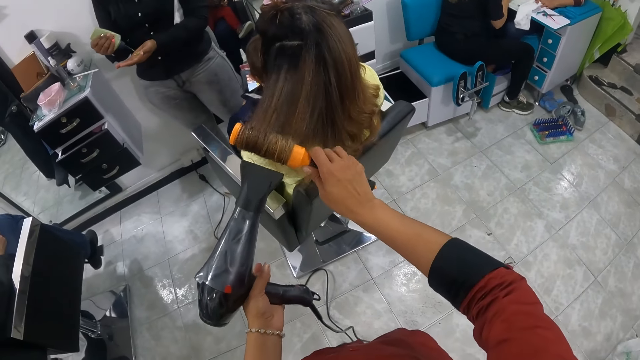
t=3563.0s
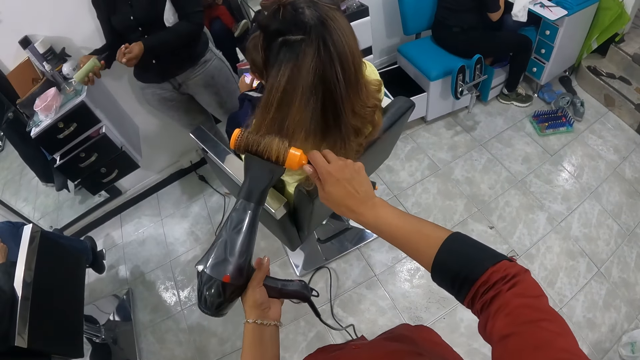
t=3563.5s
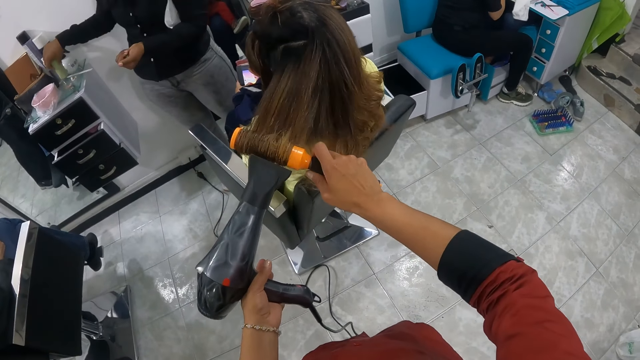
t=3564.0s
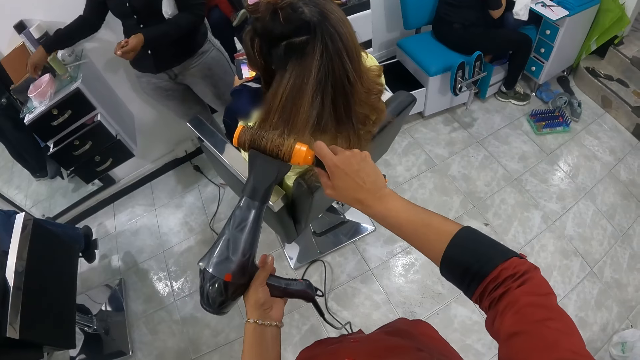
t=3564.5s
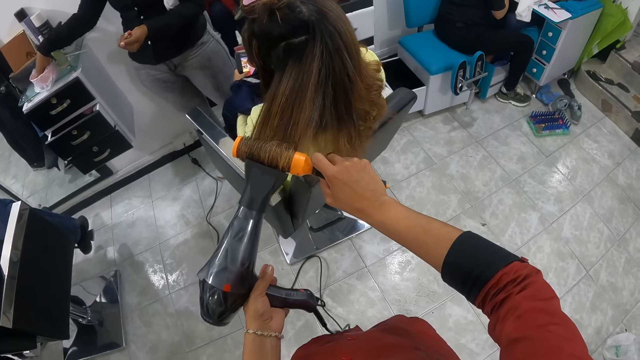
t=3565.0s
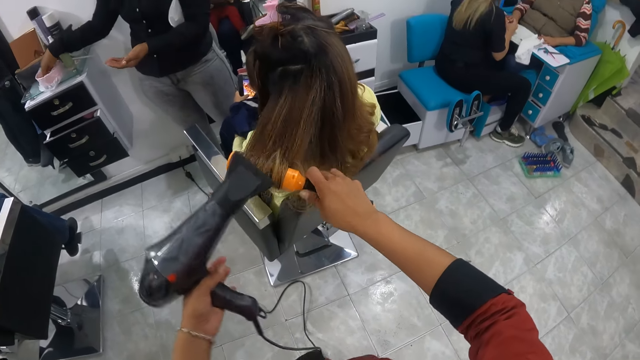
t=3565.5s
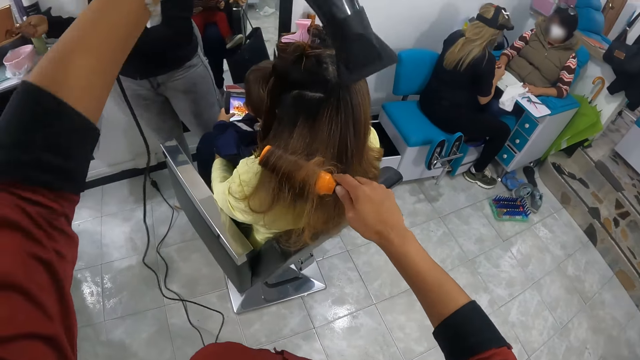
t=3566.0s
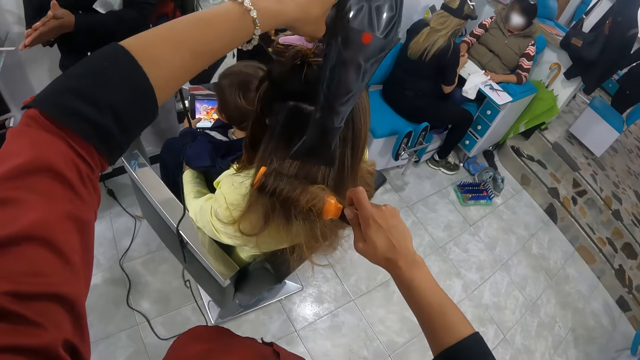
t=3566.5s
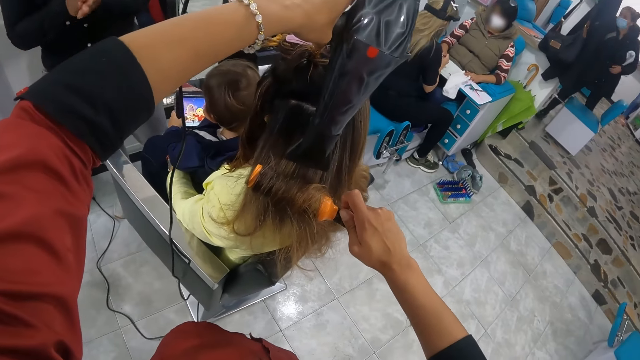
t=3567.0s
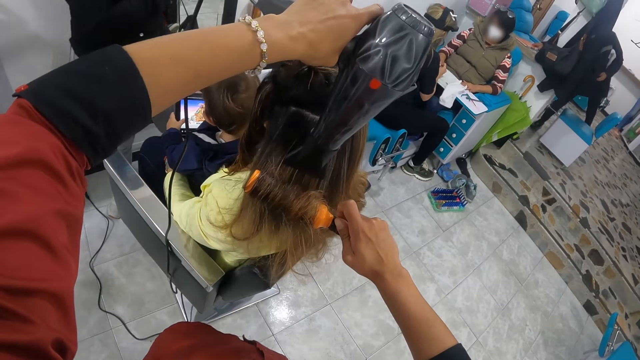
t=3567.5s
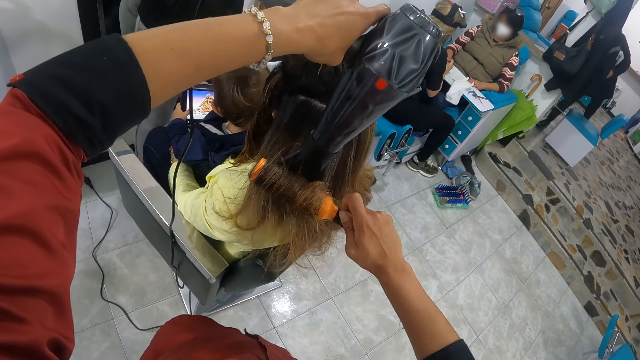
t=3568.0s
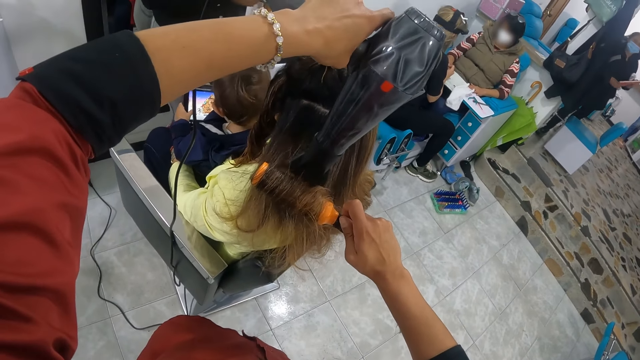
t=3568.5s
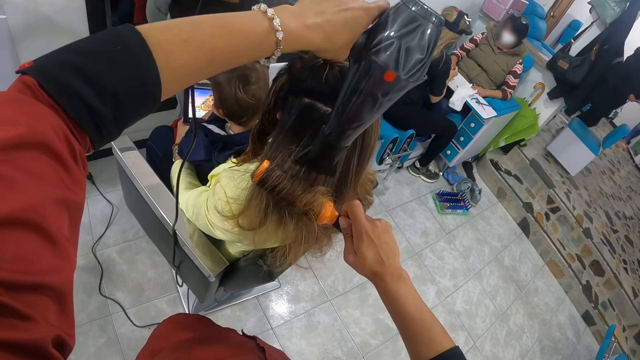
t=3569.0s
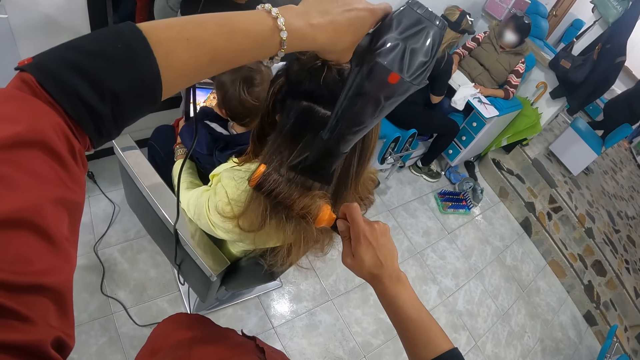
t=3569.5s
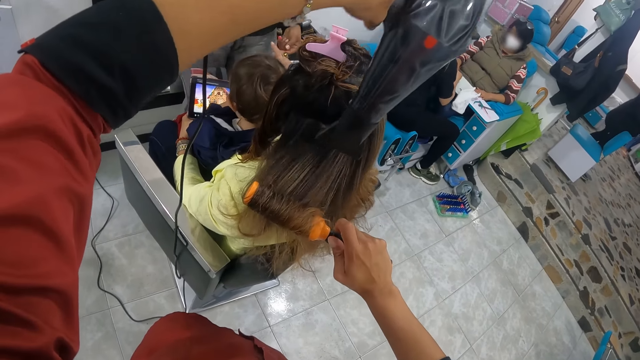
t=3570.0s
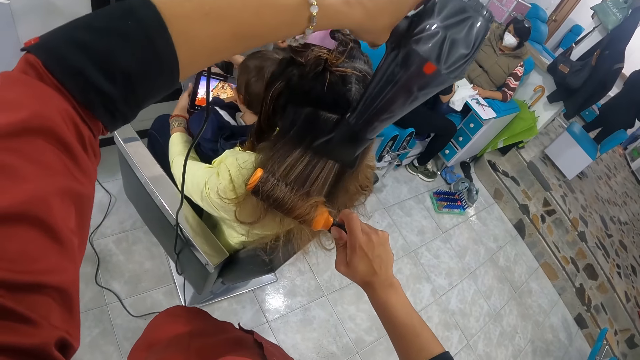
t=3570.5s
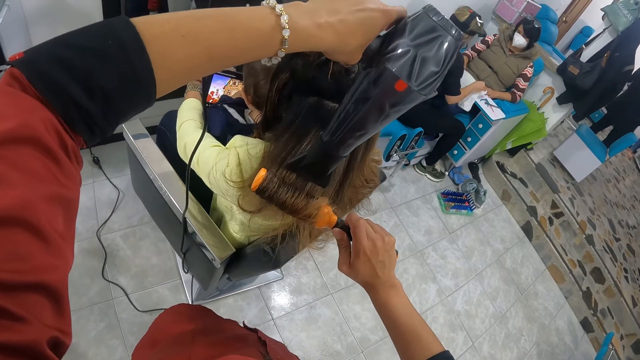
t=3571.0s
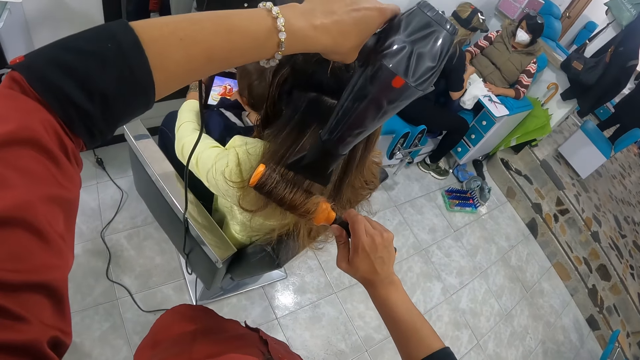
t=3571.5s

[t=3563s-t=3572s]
A lady sprays the hand with liquid. She places the spray on the table. She touches a solution in a bowl. She rubs the hands.

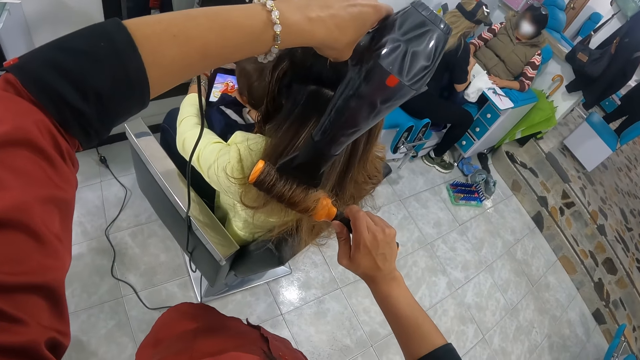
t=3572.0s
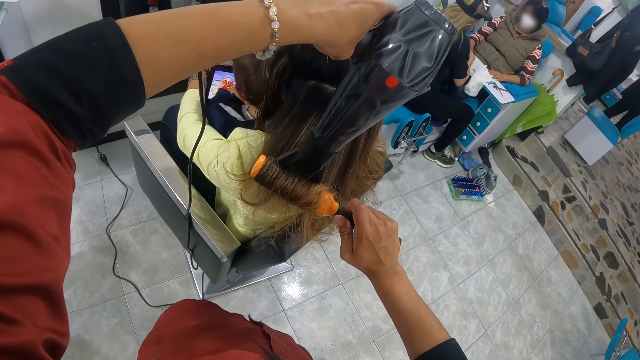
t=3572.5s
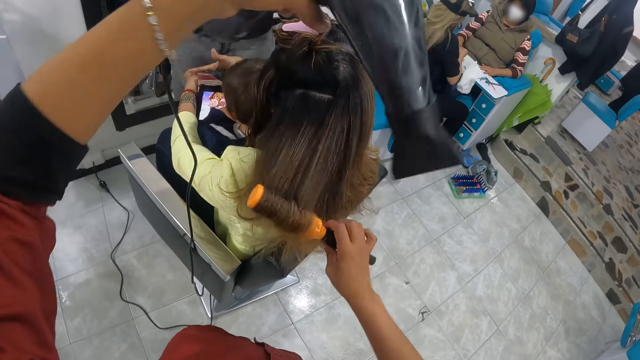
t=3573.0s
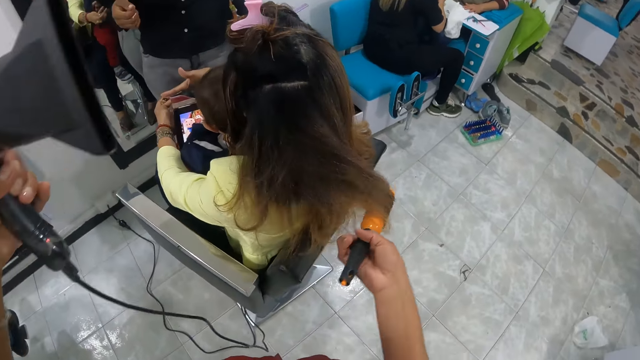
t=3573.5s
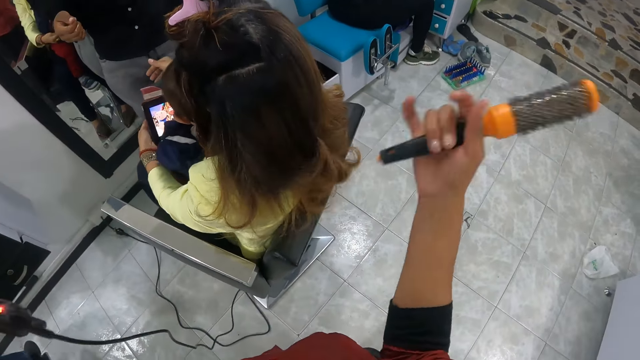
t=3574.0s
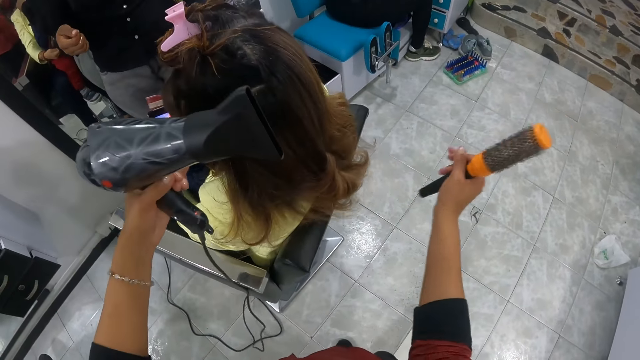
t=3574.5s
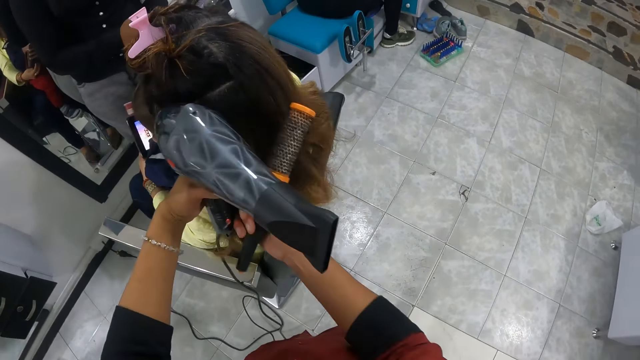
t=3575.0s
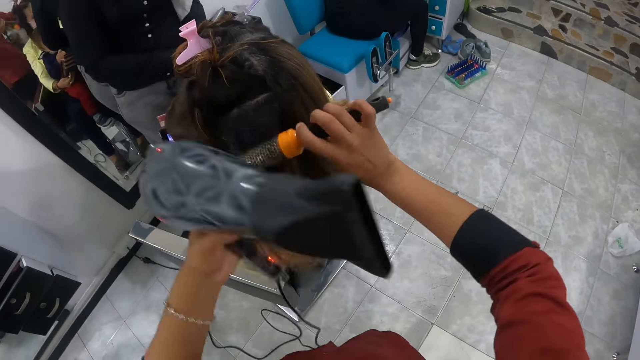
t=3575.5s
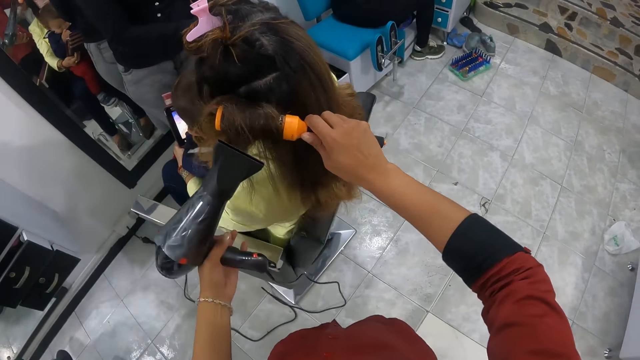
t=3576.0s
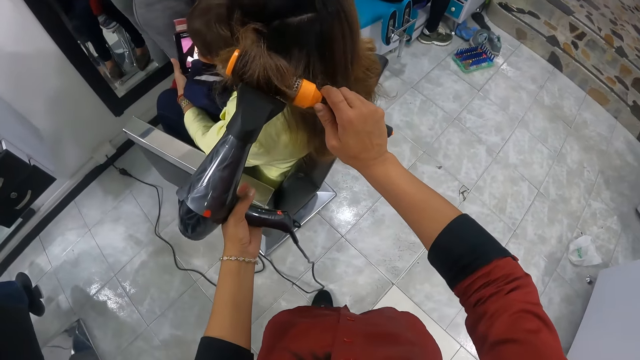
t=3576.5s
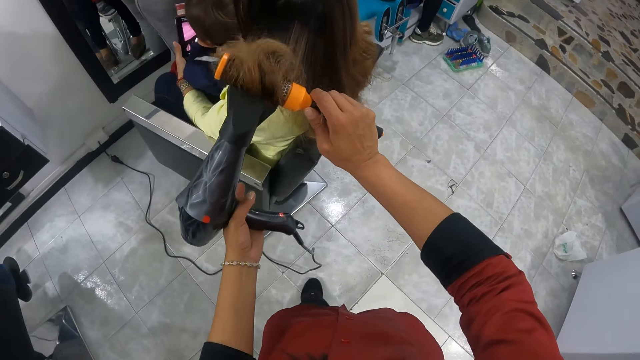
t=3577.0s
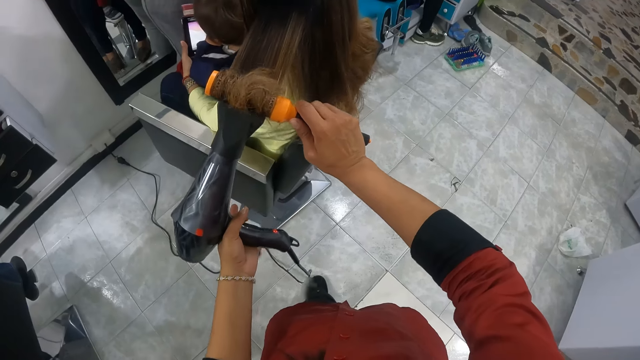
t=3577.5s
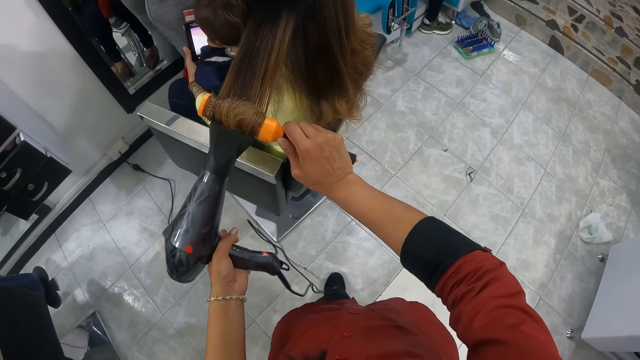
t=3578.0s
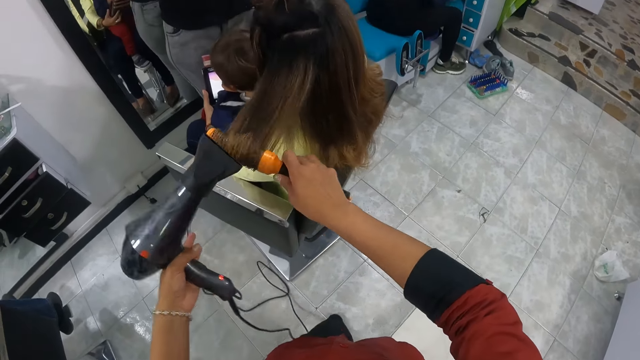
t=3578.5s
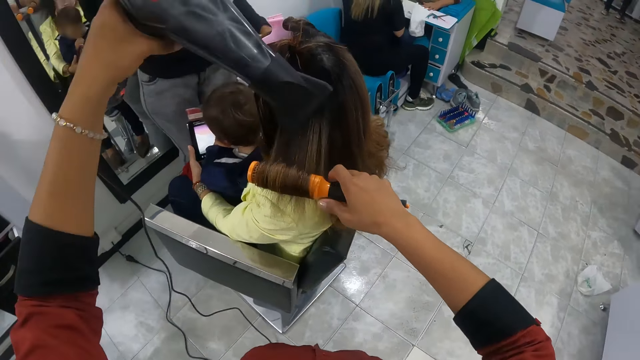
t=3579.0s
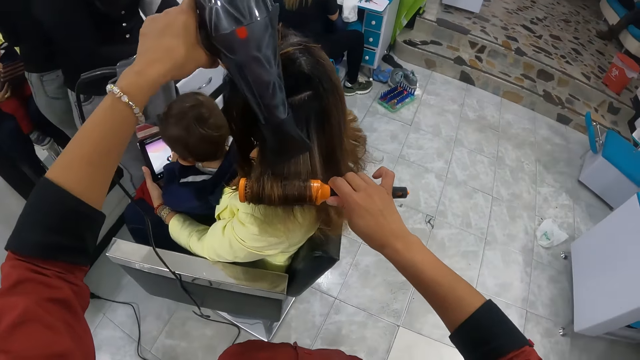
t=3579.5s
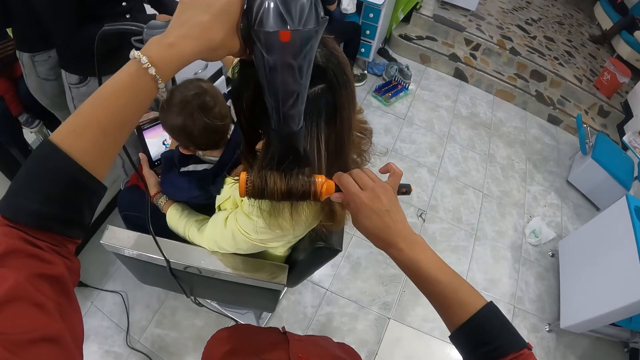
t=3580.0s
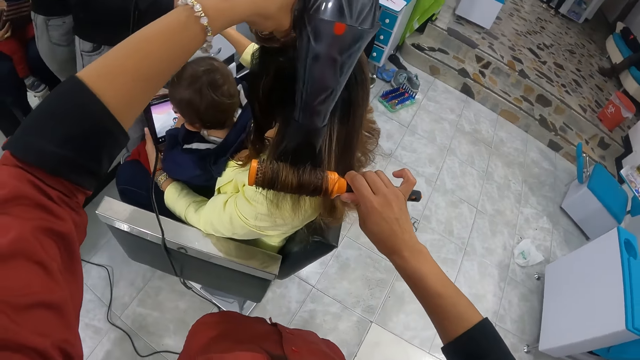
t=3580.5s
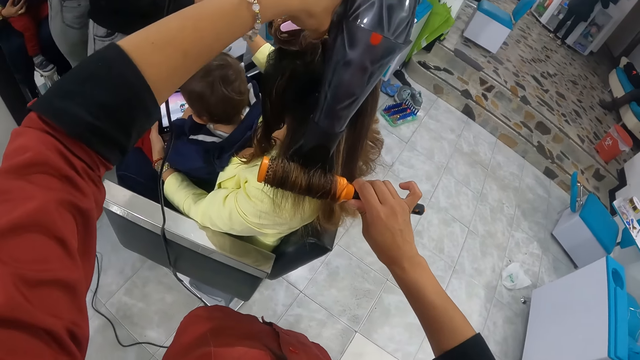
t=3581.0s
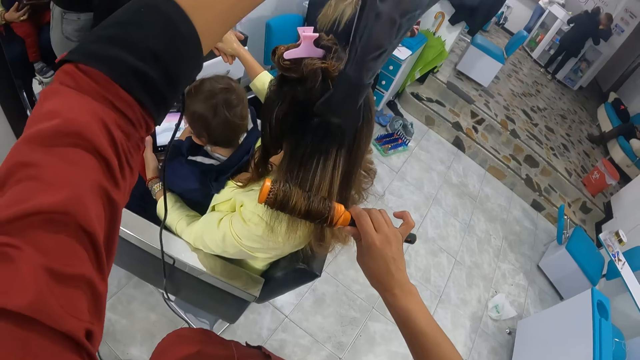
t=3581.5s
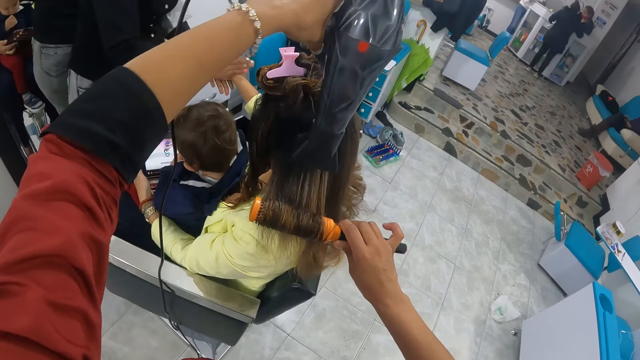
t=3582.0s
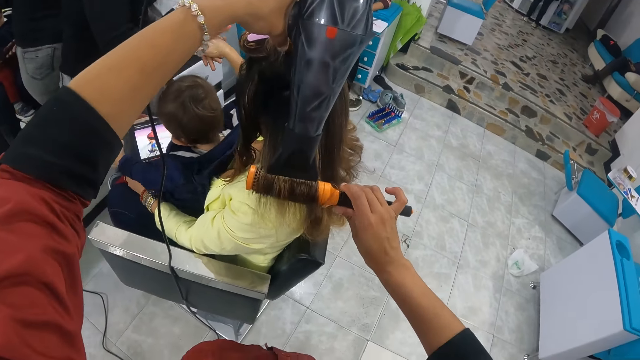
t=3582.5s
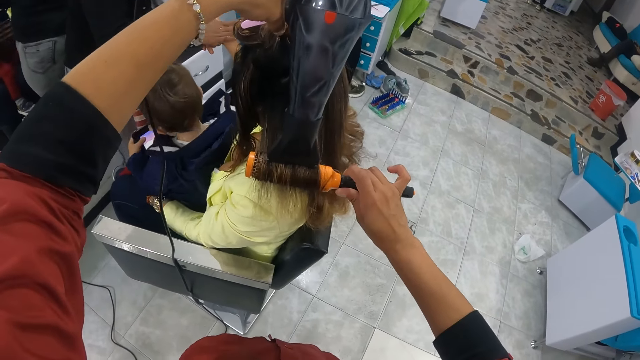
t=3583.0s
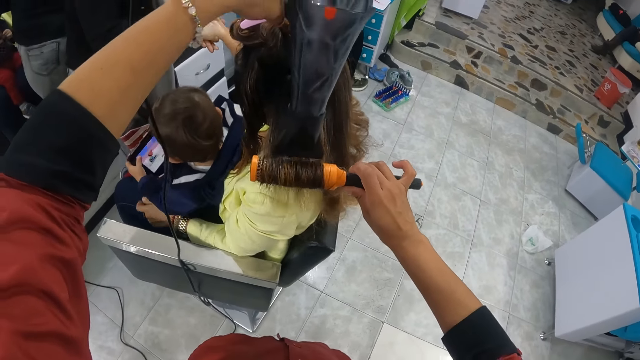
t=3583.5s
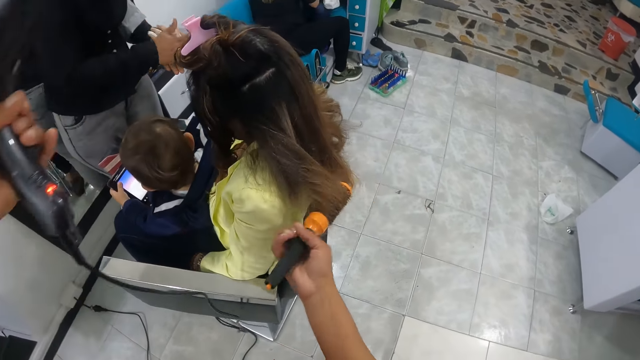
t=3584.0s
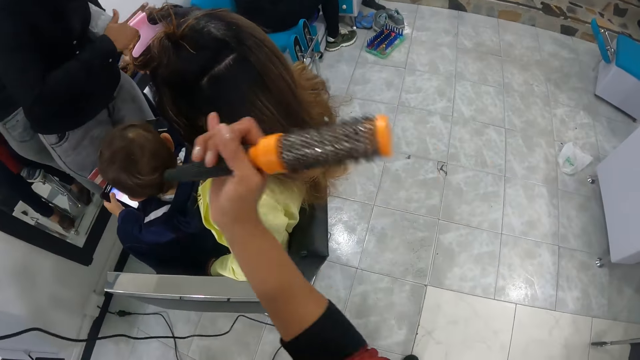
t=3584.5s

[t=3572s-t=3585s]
The camera wearer releases the machine from the hair. She releases the comb from the hair. She touches the hair of the woman with her right hand. She holds the hair. She rolls the hair of the woman with her left hand onto the brush in her right hand. She dries the hair of the woman with the hair dryer in her left hand. The woman rubs the camera wearer's hand. The camera wearer raises the machine from the hair. She releases the comb from the hair.
